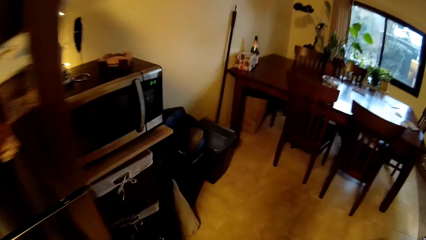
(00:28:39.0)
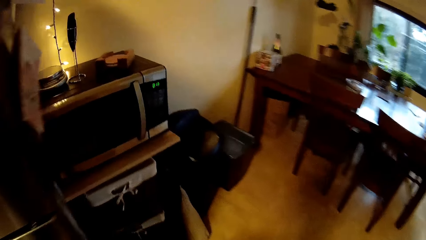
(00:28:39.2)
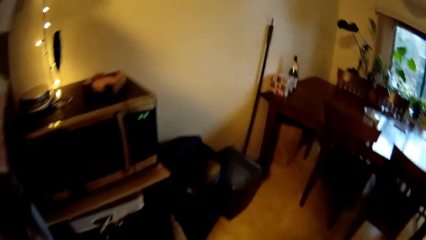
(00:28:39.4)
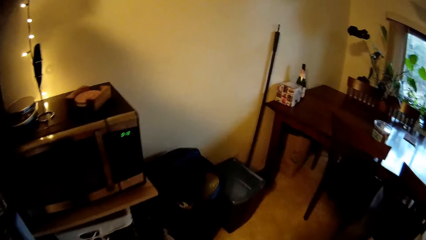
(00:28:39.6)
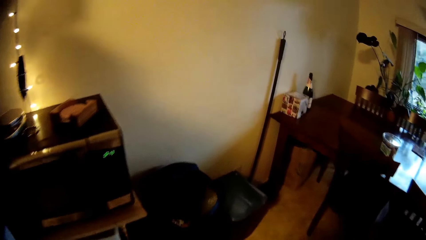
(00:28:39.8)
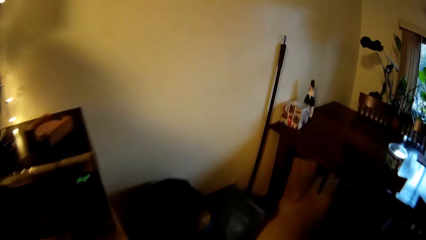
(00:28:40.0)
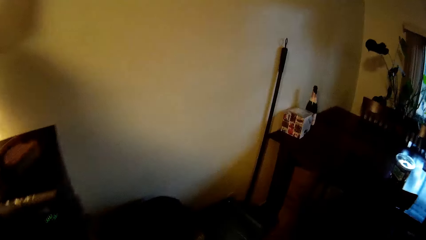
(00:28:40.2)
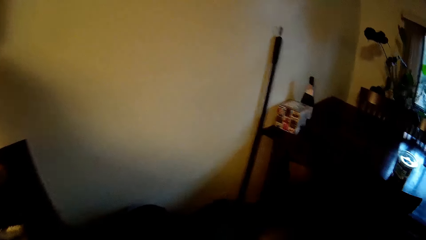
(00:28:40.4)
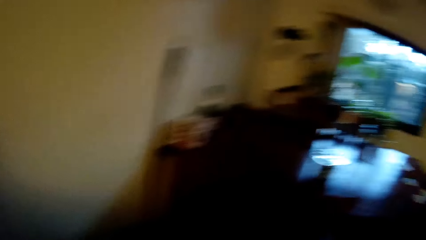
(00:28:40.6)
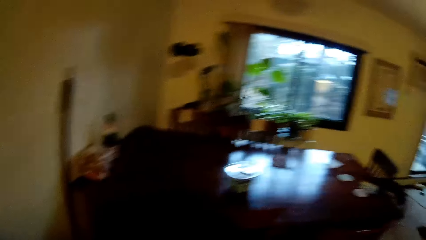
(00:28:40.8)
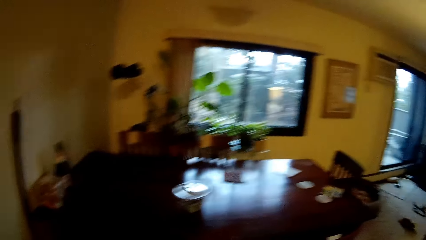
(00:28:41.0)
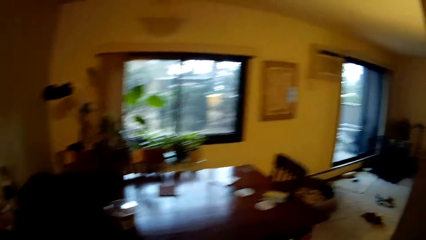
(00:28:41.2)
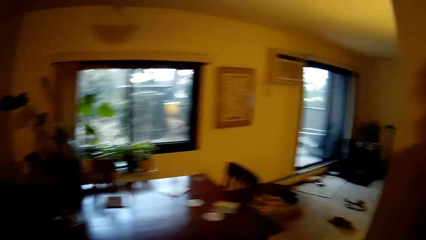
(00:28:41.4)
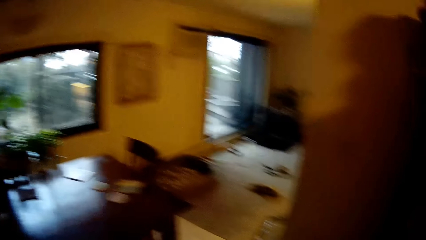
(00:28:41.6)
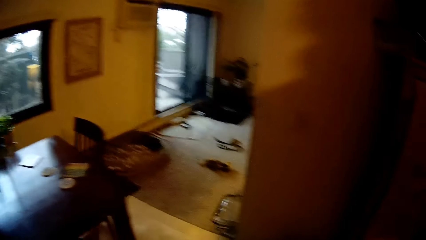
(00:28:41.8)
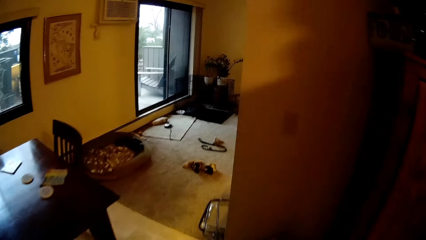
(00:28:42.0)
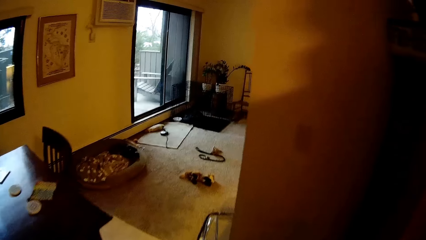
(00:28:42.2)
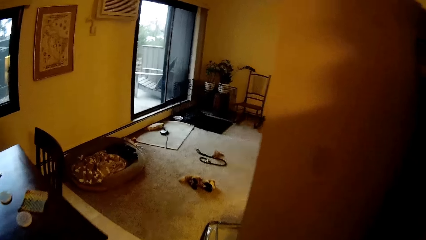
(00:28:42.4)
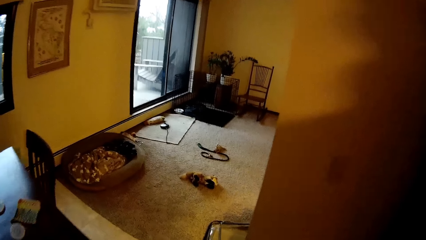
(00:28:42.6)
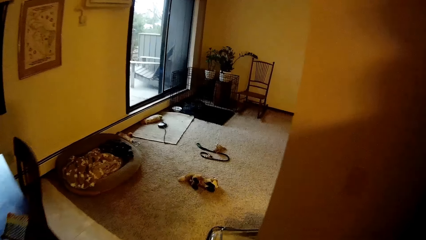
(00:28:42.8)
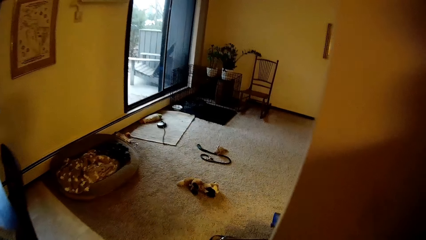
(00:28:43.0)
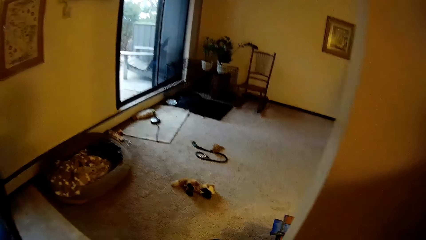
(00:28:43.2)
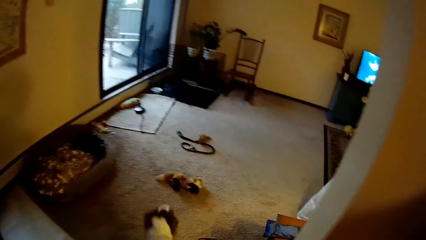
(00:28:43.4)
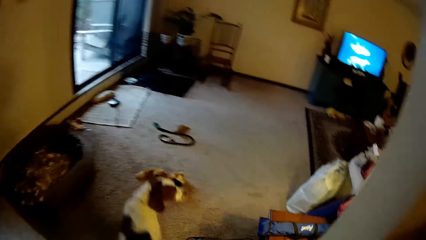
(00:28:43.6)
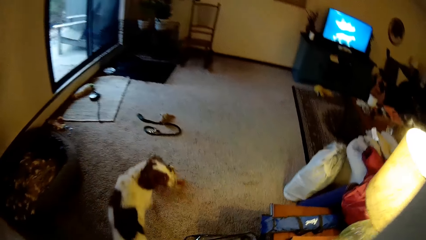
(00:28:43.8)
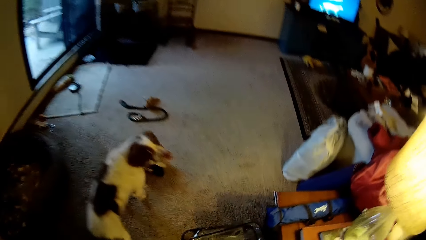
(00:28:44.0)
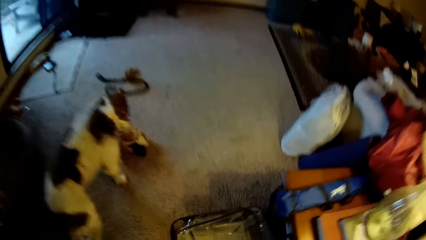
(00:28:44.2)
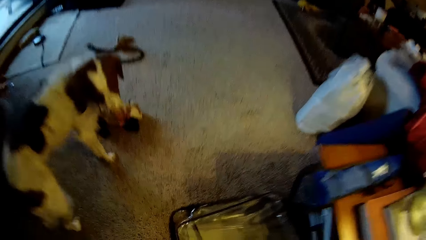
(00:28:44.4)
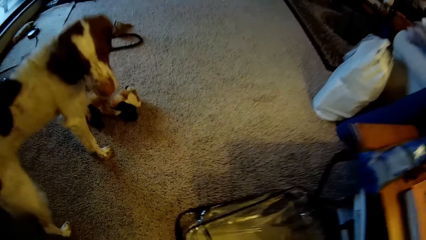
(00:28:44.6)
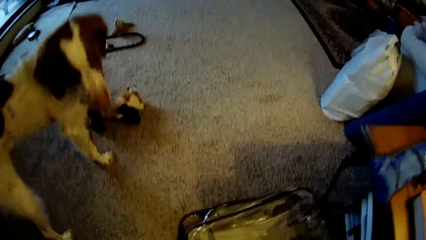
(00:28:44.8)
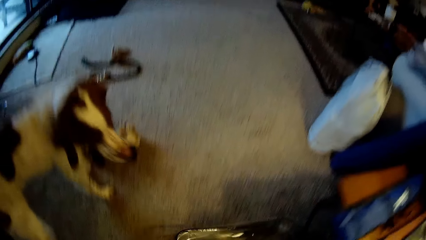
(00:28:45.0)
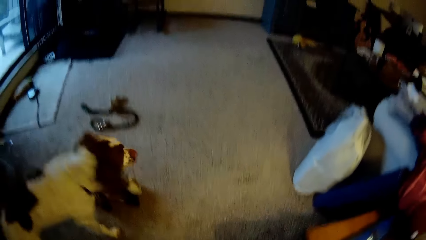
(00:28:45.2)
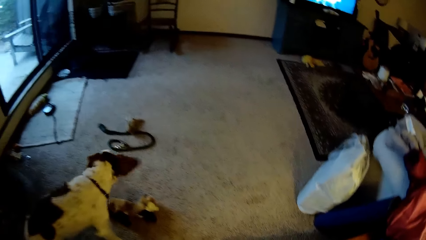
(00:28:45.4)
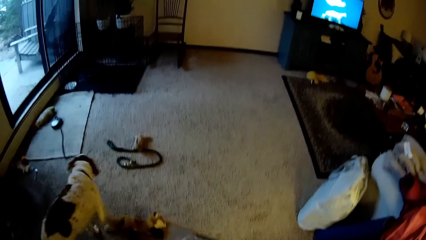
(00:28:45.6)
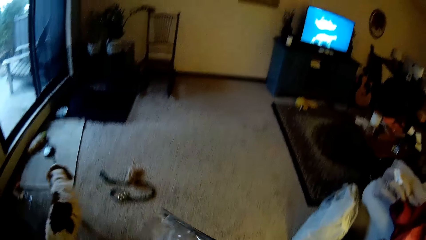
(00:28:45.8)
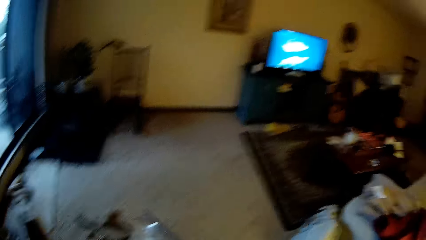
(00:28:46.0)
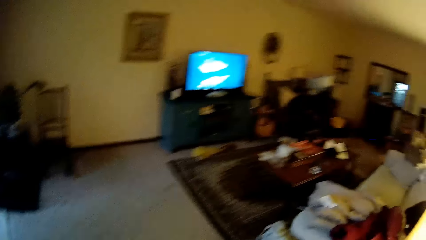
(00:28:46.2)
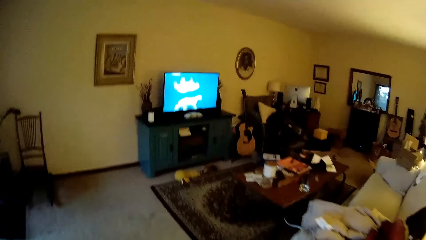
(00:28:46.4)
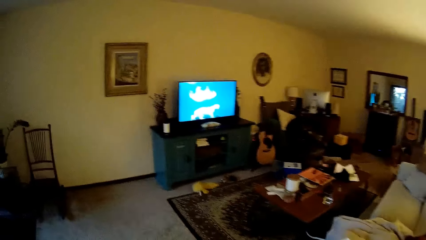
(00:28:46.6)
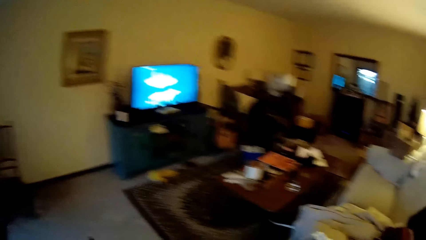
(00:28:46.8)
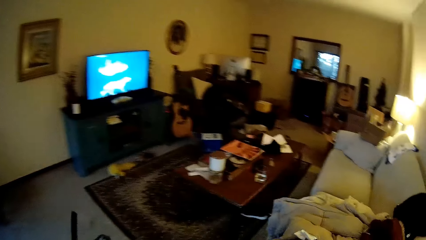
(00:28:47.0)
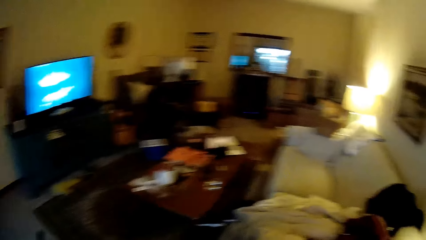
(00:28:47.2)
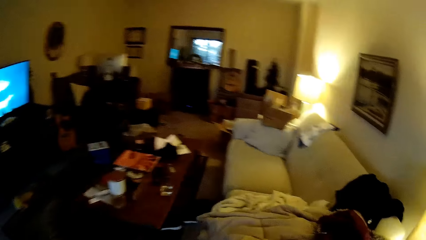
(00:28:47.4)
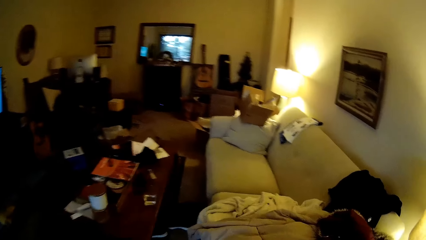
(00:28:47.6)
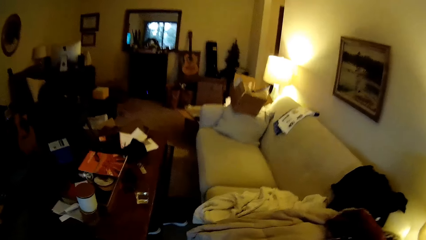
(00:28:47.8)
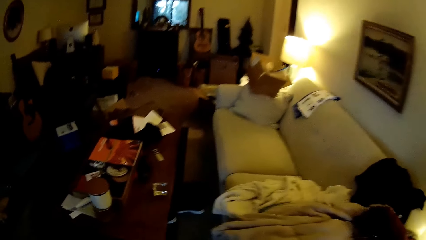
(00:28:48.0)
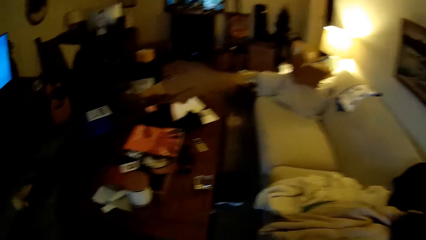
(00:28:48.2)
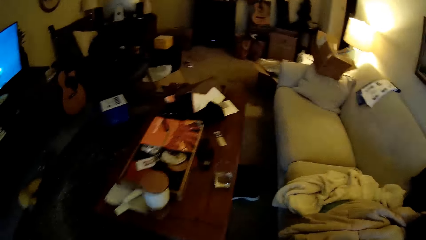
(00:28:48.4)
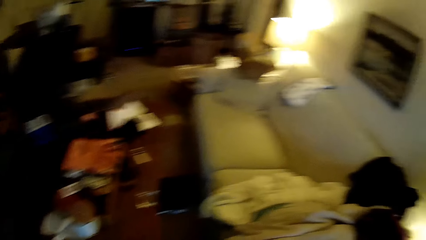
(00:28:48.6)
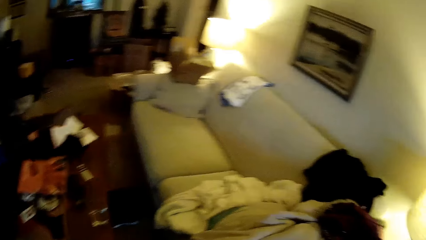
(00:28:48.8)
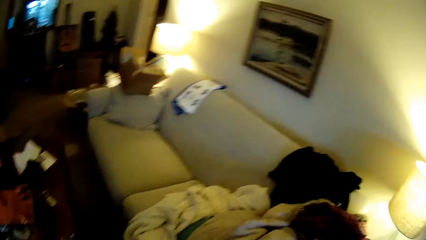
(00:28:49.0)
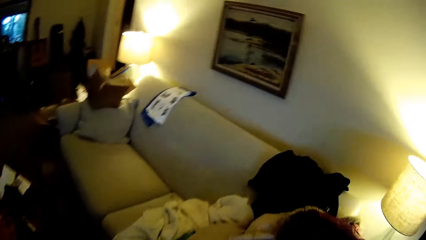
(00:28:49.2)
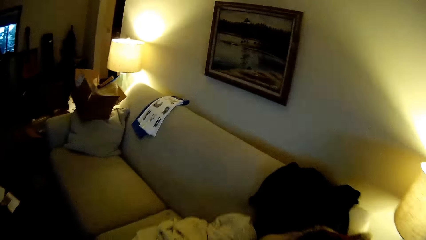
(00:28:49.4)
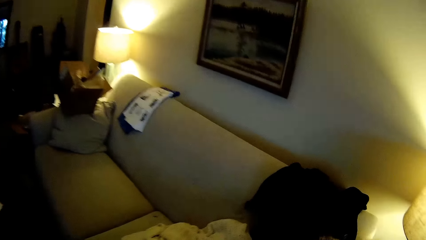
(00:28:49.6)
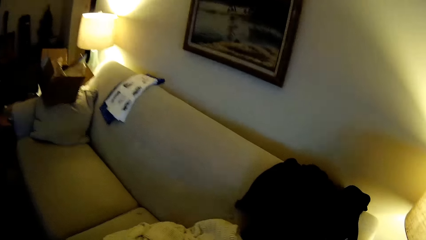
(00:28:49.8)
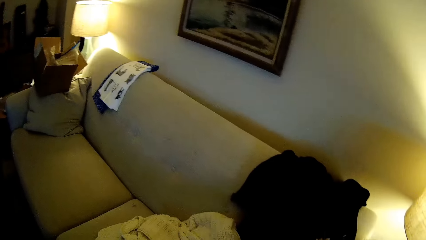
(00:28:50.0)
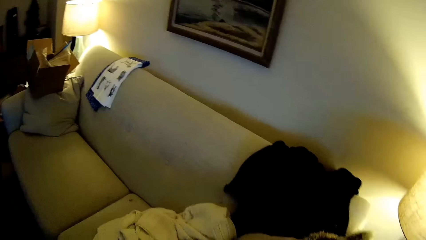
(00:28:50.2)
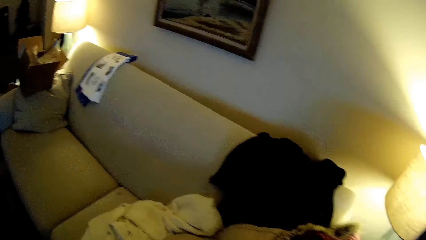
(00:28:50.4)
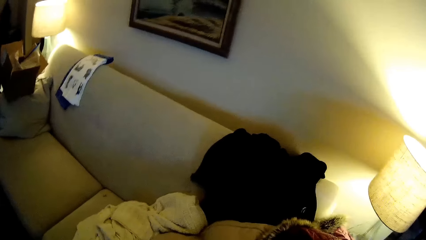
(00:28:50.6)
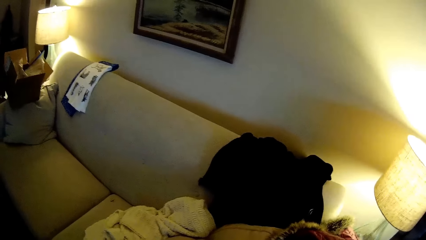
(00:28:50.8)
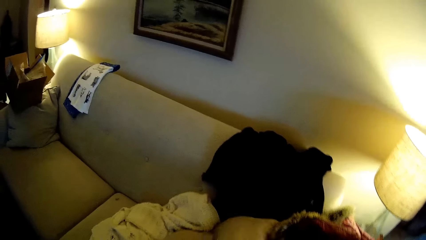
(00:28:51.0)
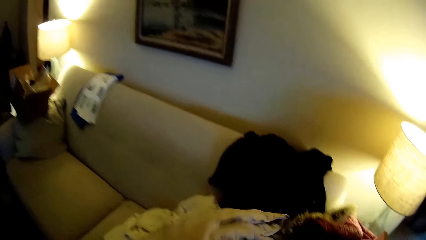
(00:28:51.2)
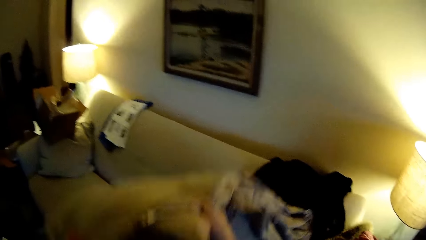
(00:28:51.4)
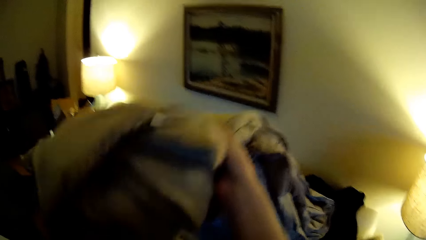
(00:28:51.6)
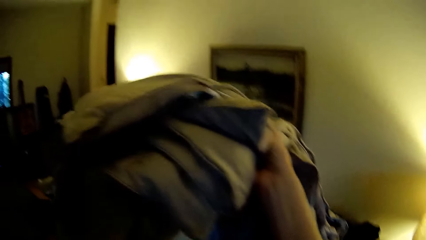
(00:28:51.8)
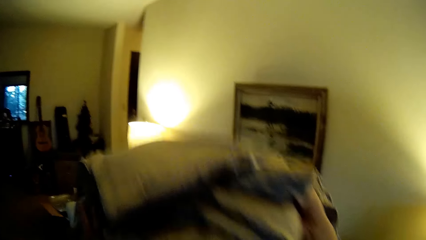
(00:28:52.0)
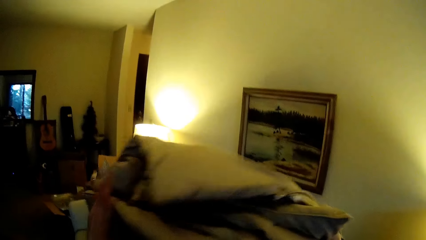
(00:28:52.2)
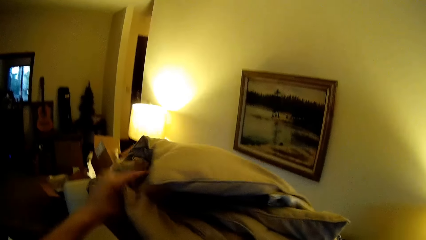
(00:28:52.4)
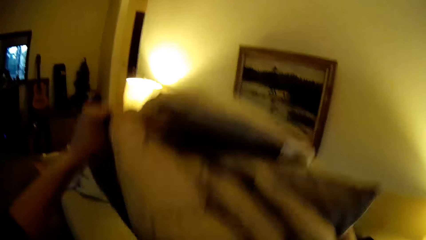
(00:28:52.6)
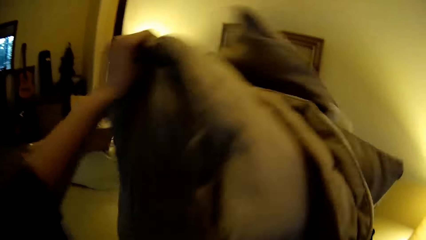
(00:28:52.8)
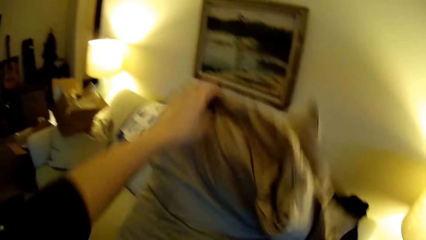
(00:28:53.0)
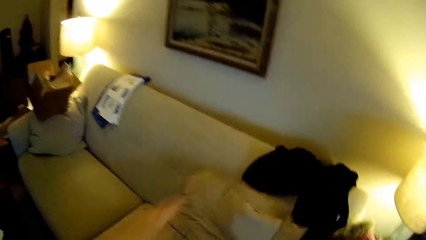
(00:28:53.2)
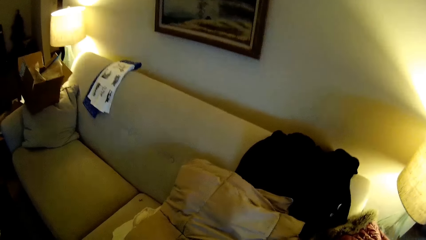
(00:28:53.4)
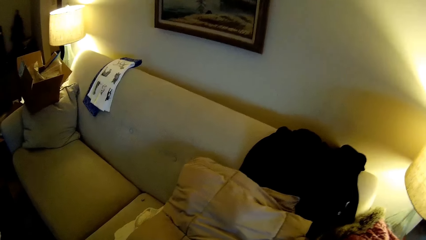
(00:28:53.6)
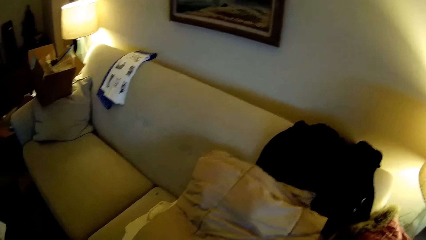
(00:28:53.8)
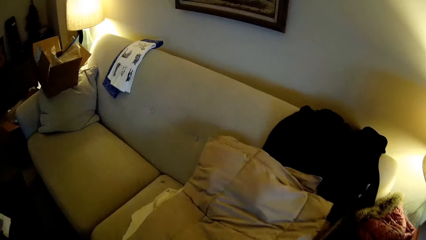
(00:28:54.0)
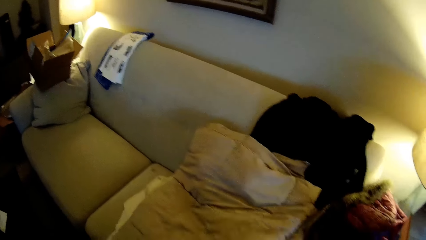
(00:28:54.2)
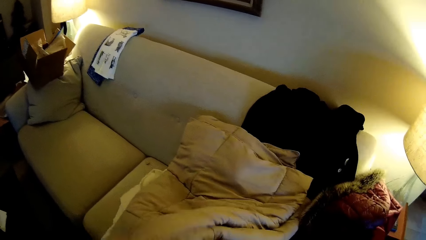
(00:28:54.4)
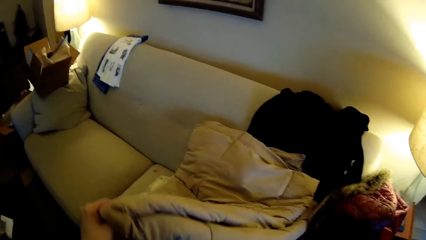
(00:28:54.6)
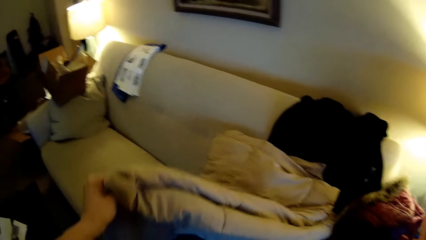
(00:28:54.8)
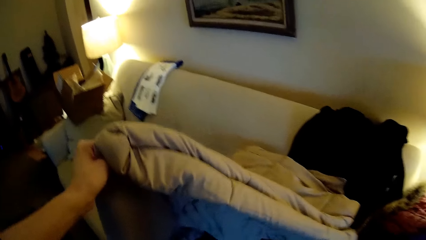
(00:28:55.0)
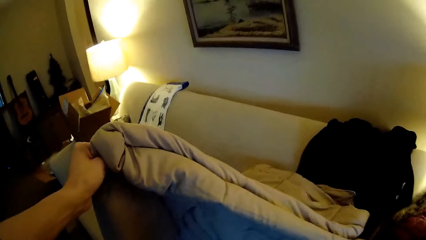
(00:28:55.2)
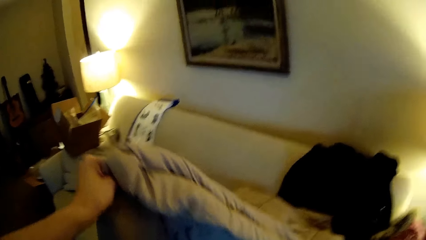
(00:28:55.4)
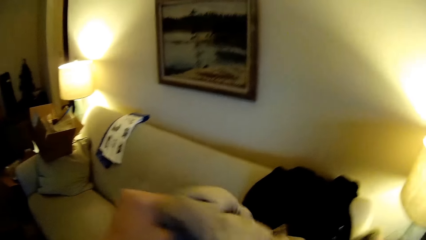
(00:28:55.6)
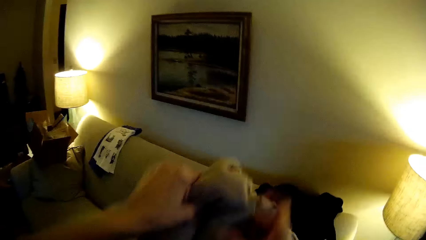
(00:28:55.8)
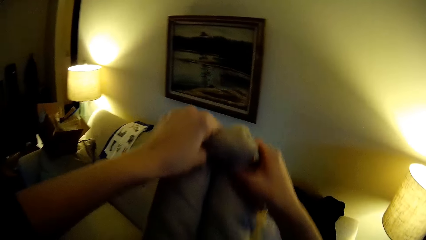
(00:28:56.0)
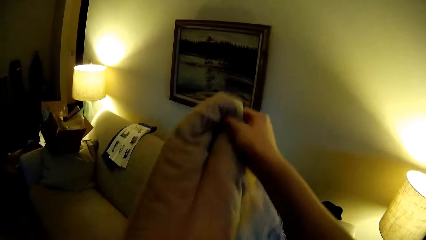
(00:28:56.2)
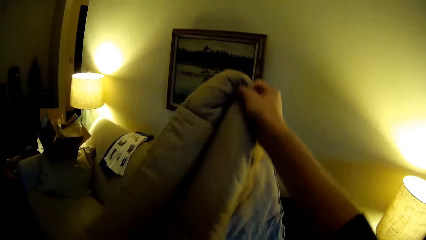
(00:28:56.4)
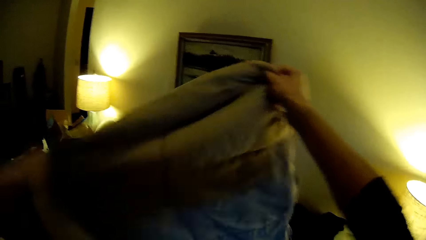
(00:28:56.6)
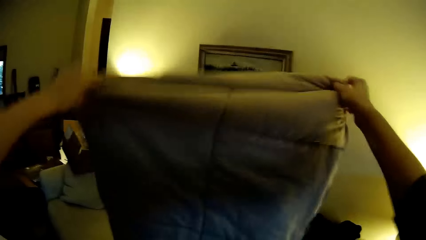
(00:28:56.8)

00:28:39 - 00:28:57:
The camera wearer lifts up a bag from the floor with her hands. She lifts up a duvet from a sofa with both hands. She folds the duvet. She drops the duvet on the sofa with her hands. She lifts up the duvet from the sofa with her hands.
